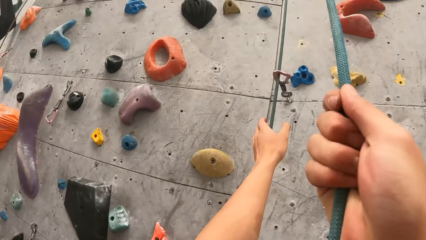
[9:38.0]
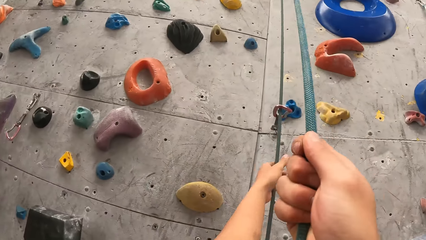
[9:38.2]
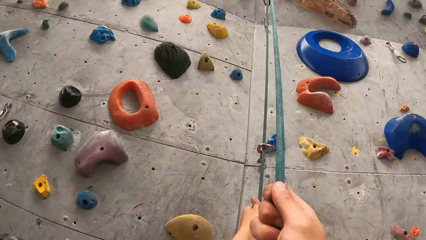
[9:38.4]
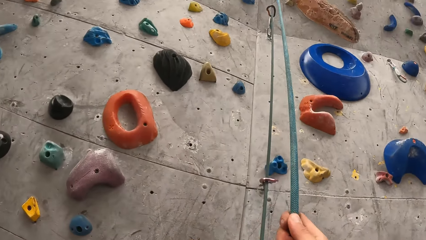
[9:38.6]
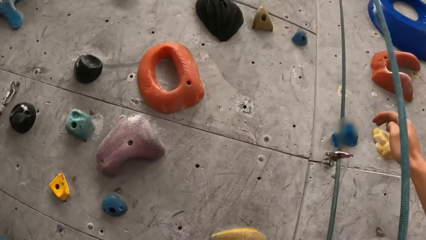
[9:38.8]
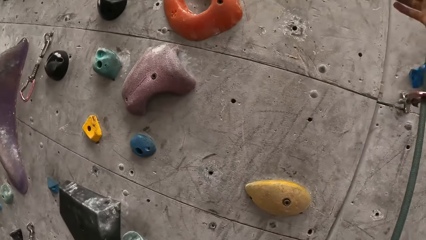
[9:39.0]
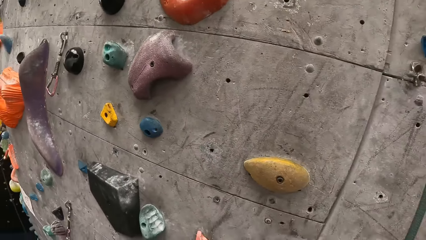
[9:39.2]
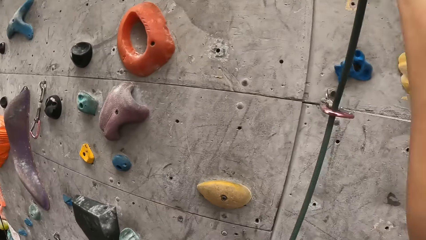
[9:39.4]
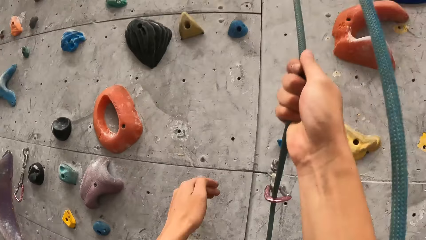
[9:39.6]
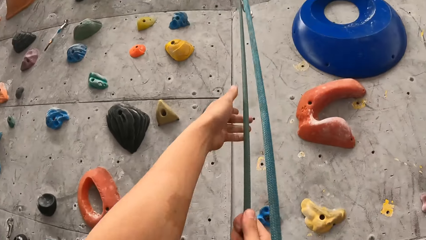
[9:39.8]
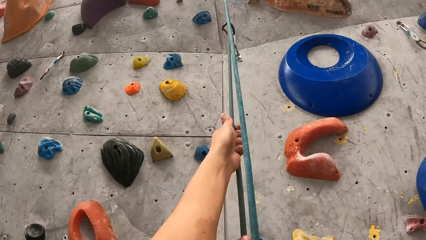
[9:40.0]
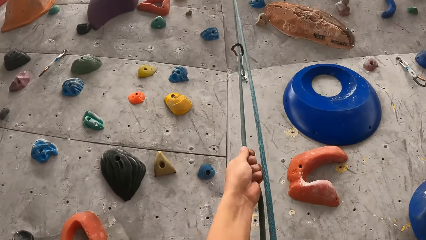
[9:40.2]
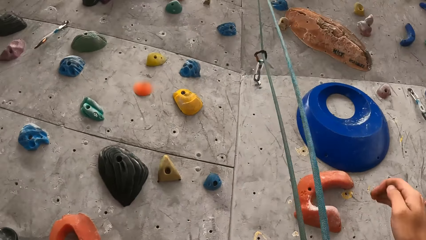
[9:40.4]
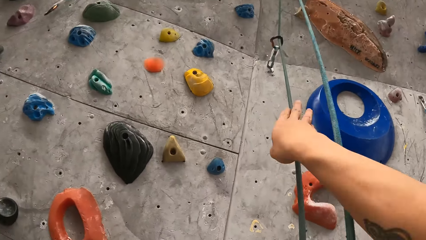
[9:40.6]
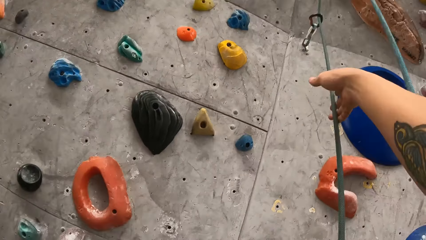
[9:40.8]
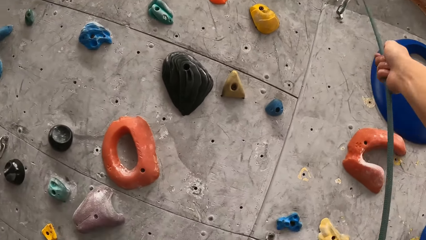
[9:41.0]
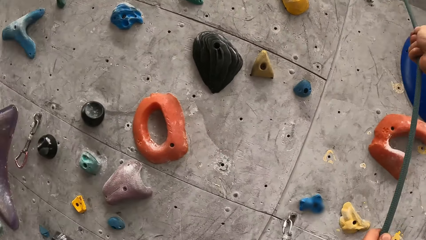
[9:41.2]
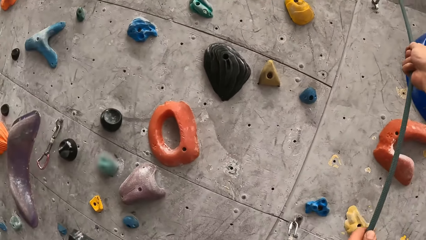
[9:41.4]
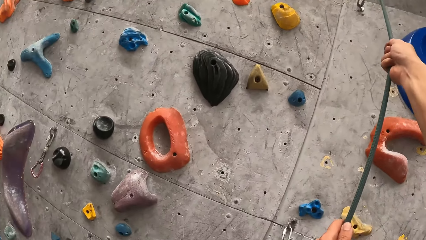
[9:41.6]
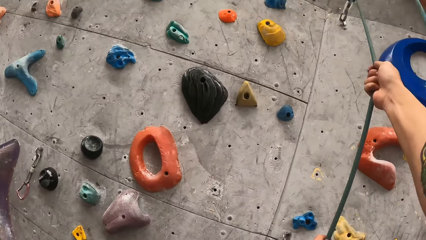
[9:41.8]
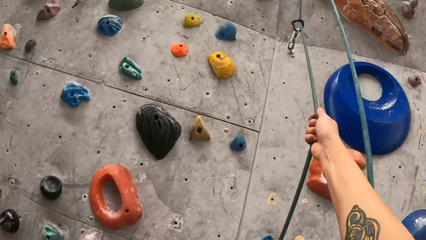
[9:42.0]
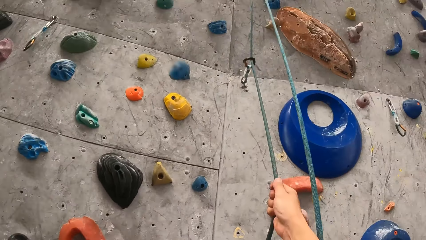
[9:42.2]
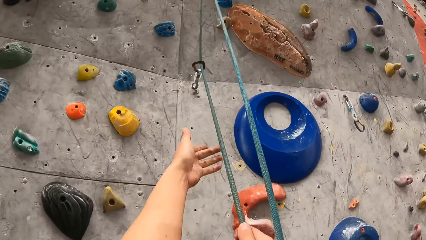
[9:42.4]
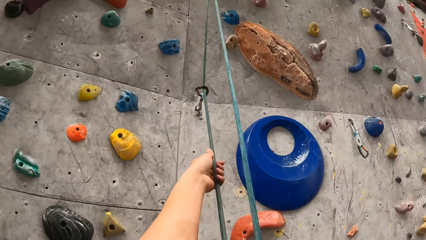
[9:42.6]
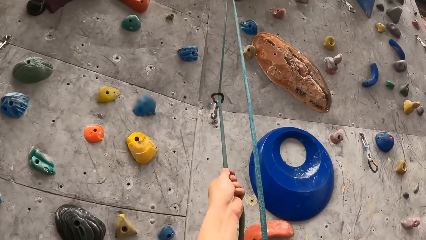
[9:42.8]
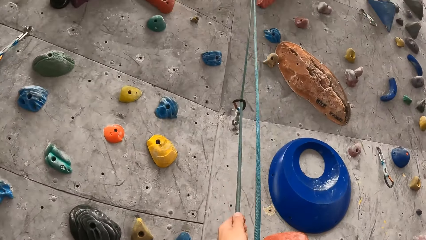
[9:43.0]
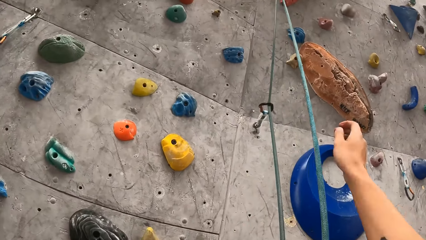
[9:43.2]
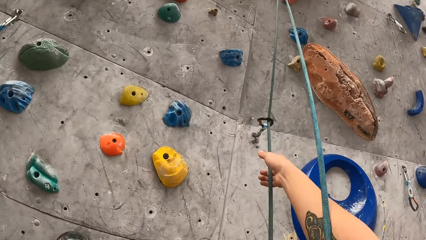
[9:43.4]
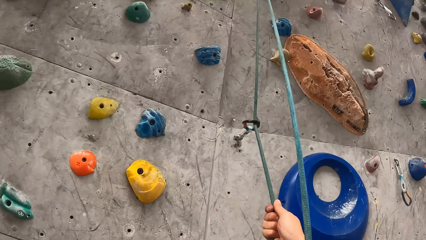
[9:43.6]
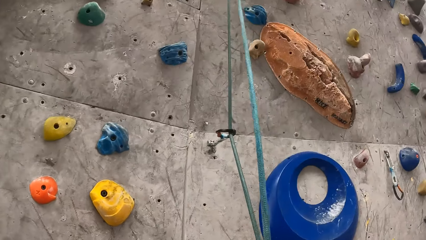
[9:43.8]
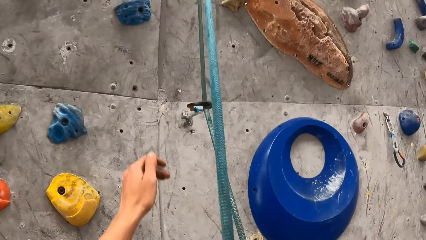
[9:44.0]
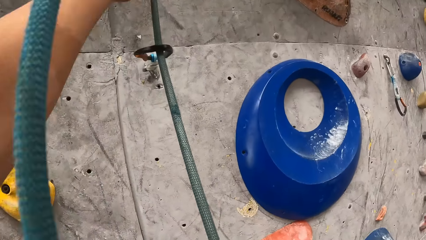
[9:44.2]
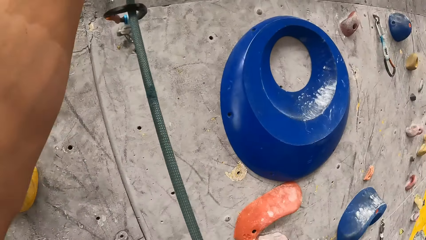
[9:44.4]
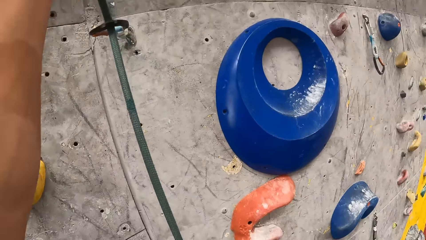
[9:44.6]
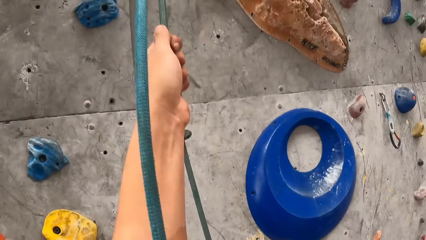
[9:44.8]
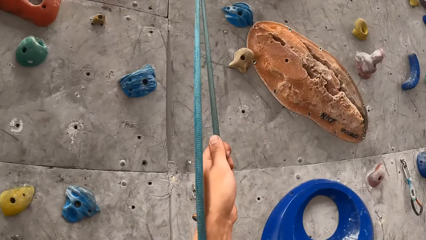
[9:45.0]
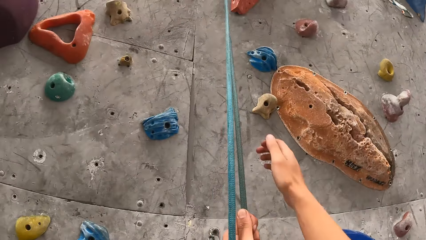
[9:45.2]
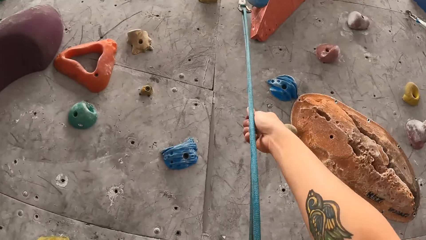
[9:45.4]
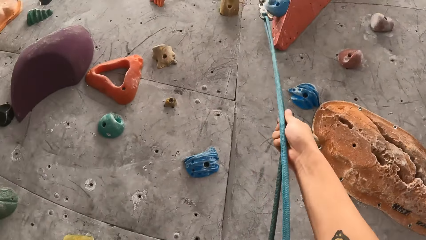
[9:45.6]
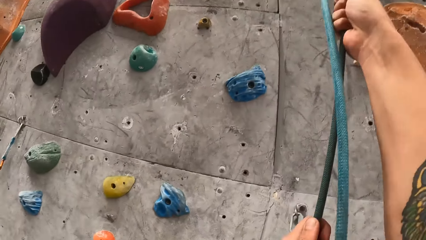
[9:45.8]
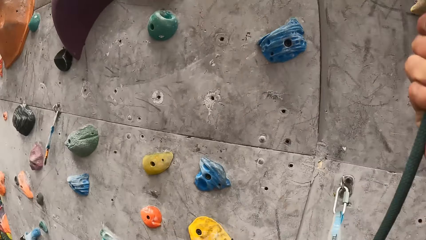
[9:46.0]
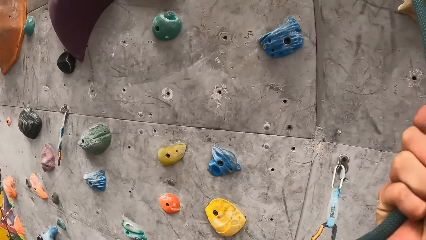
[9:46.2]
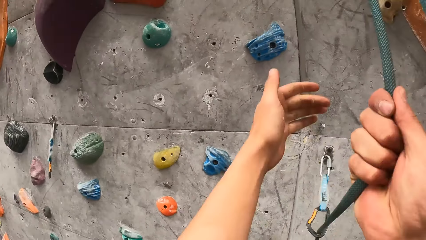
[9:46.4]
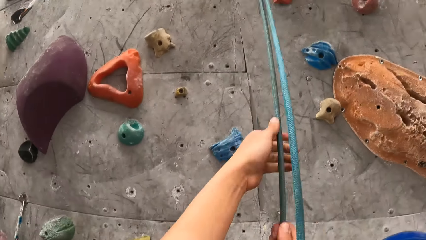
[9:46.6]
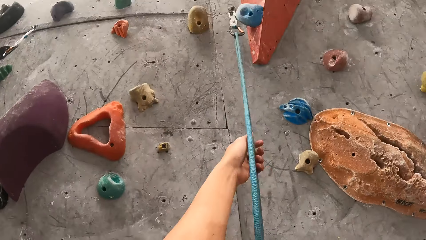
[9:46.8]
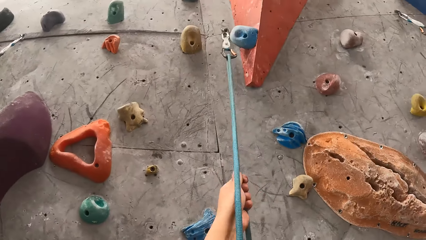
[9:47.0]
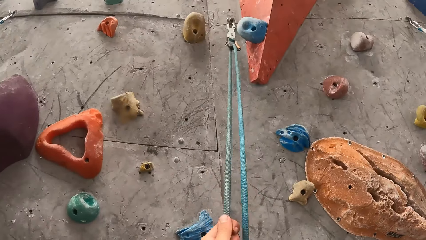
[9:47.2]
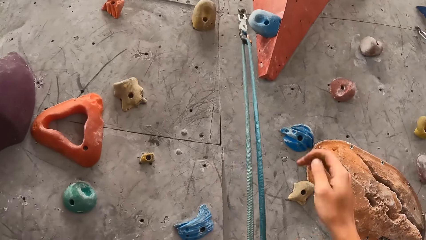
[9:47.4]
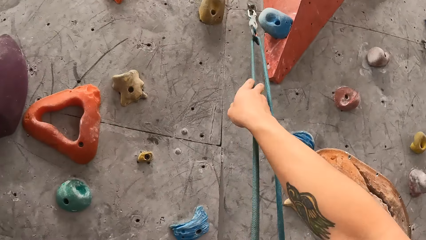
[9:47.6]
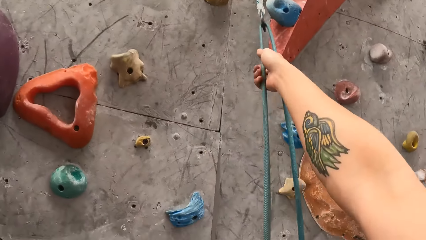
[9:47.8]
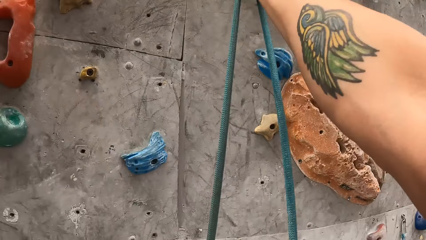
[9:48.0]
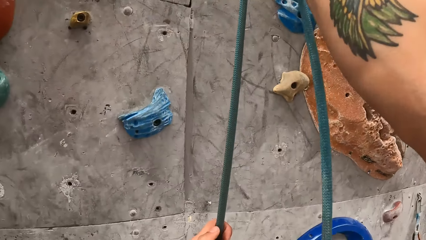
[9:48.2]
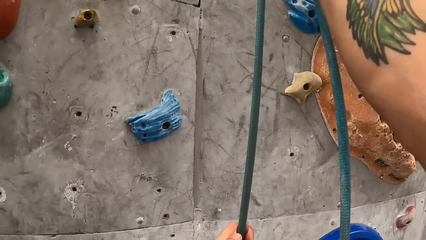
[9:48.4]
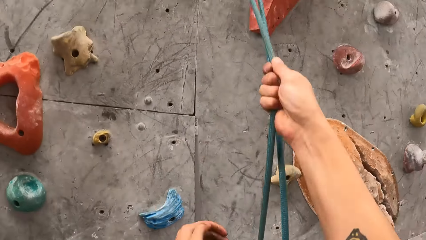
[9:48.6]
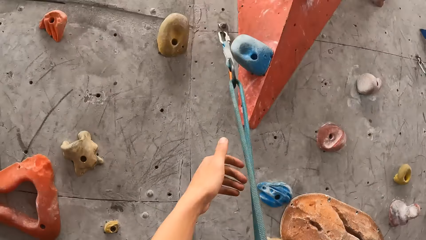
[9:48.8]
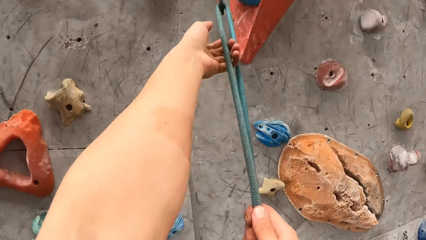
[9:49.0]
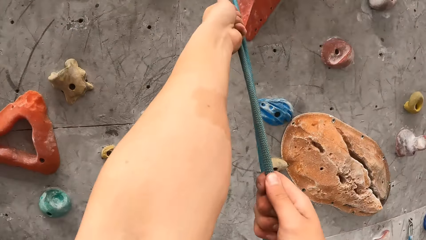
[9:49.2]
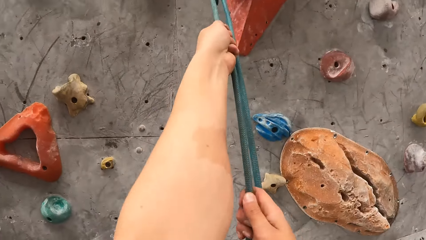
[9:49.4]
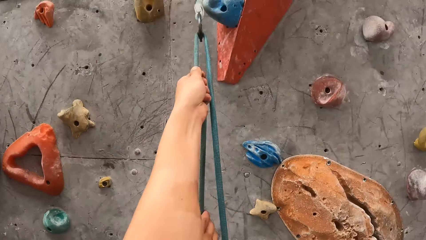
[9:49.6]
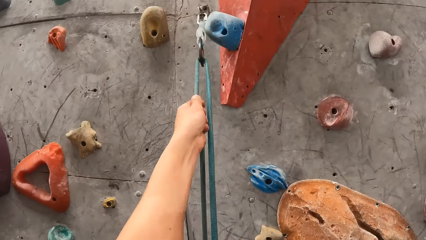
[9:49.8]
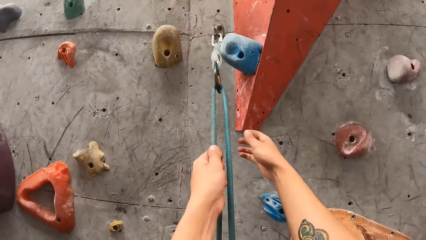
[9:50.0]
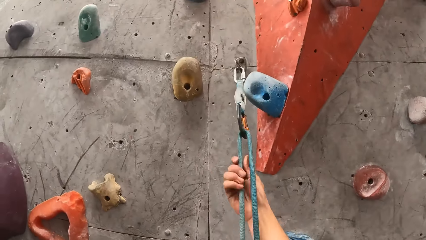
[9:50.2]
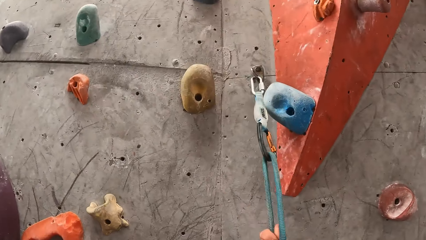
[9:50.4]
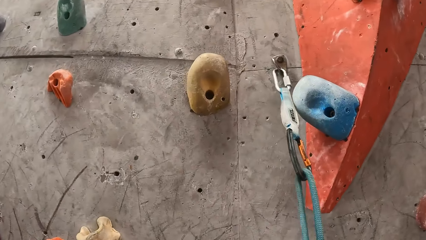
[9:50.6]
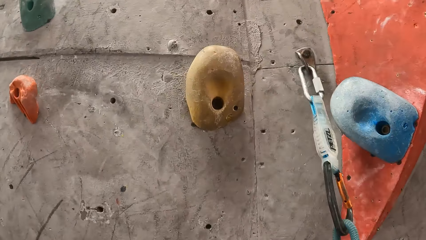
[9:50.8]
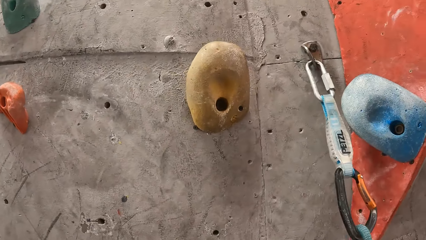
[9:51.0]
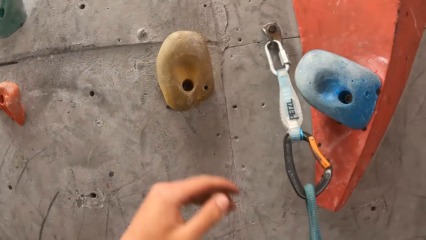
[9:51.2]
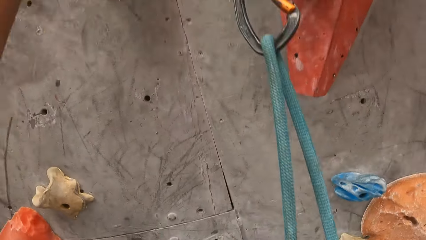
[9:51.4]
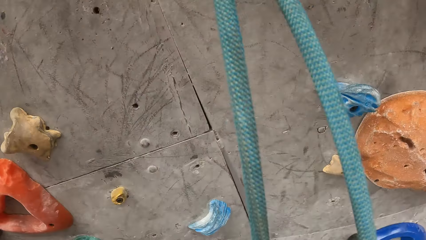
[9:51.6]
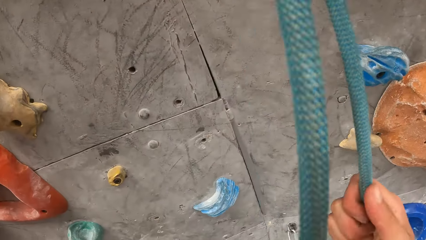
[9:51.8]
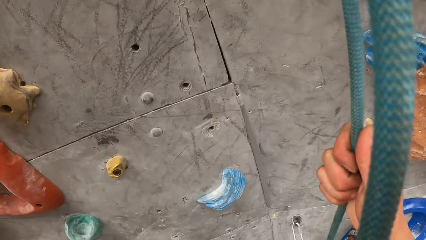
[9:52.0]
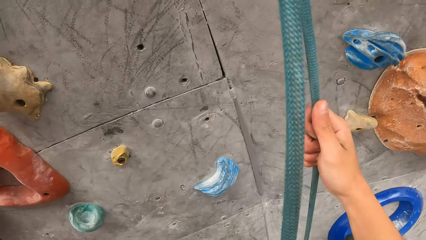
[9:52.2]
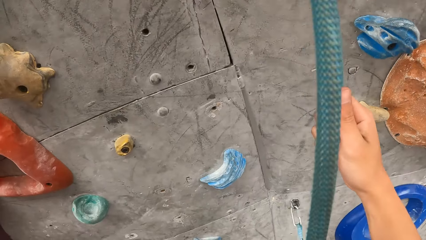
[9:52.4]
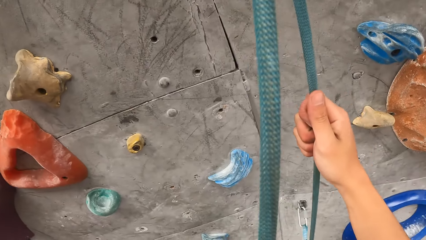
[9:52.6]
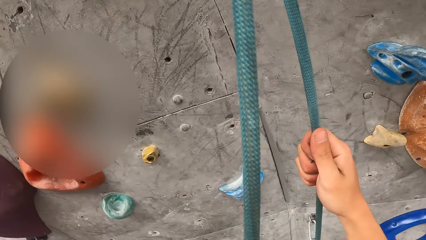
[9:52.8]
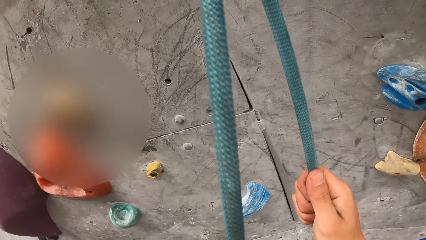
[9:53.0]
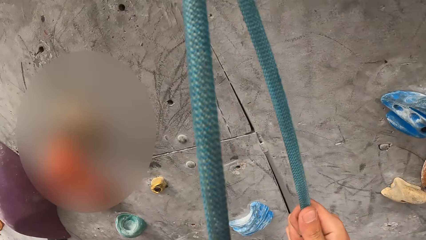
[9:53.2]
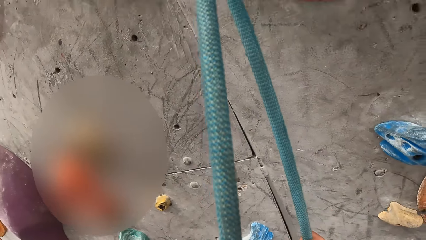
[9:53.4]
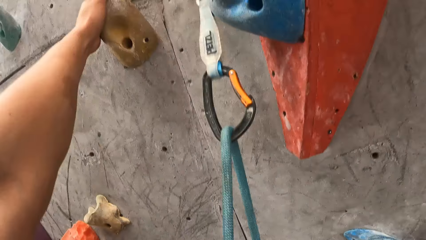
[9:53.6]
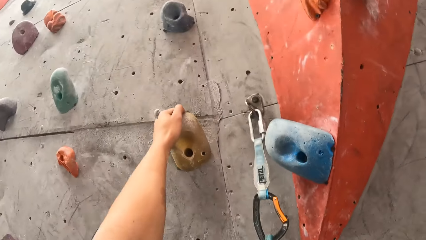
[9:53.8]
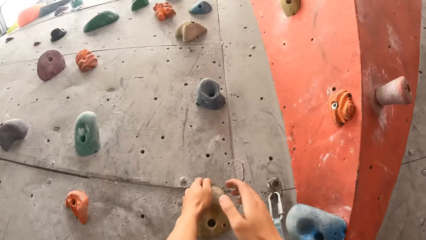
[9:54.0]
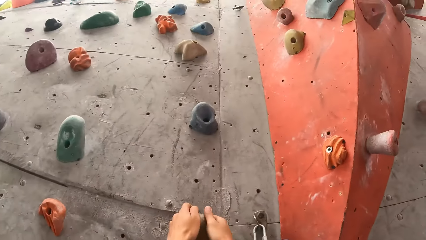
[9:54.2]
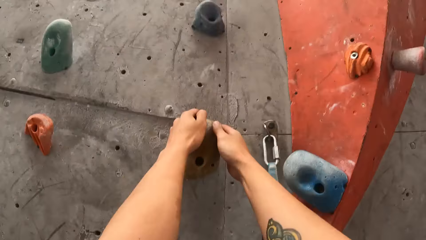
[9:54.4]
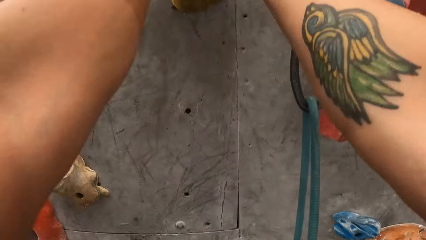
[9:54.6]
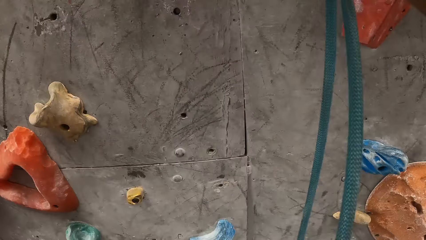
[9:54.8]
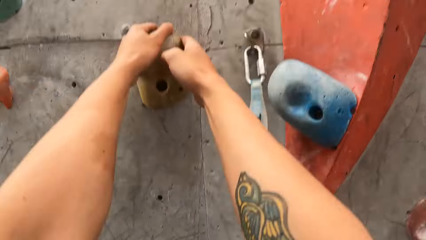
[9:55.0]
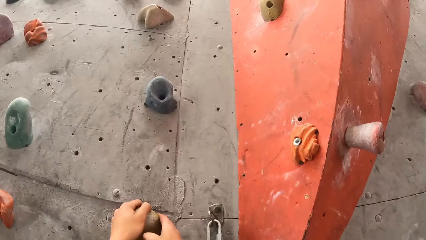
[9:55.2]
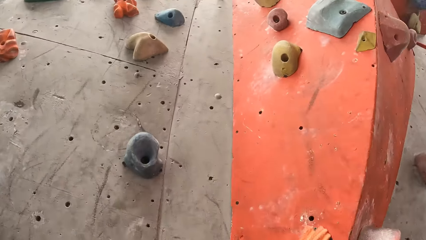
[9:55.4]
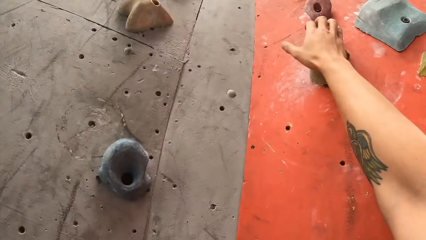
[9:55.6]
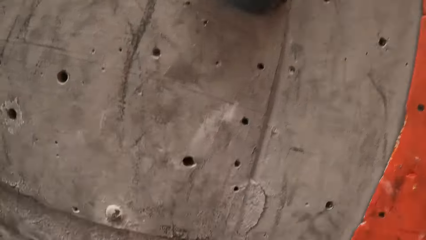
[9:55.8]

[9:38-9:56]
The camera wearer holds onto the rope with both hands. They climb on the board. They pull themselves up with the rope. They hold a climbing hold. They hold the rope on the right hand. They look up, hold on the board, and climb on the board.
